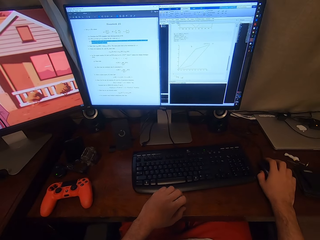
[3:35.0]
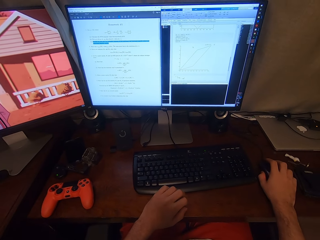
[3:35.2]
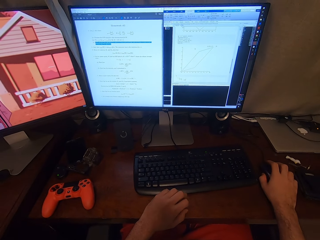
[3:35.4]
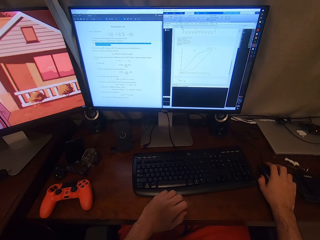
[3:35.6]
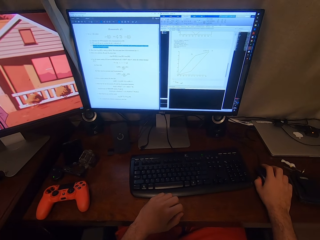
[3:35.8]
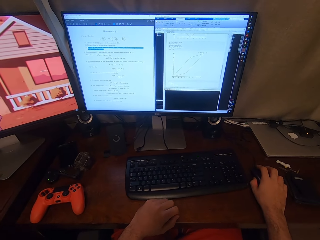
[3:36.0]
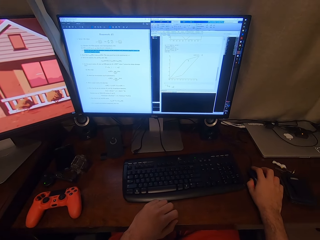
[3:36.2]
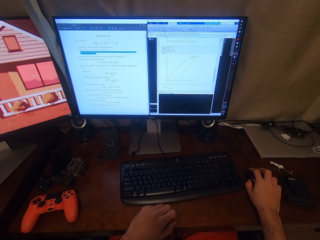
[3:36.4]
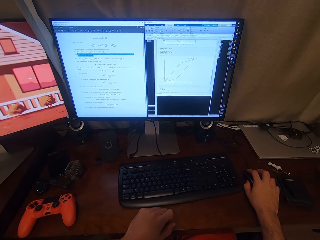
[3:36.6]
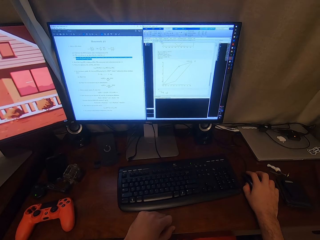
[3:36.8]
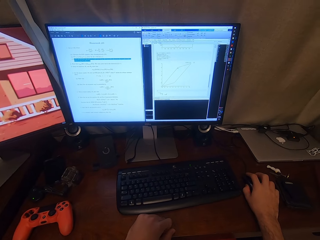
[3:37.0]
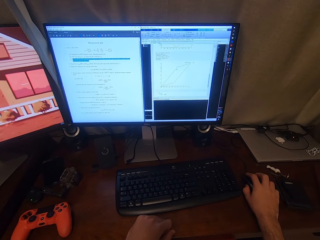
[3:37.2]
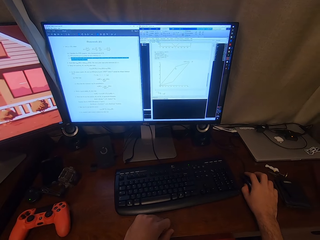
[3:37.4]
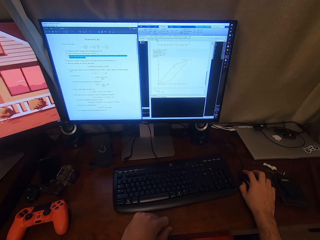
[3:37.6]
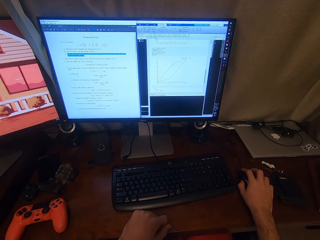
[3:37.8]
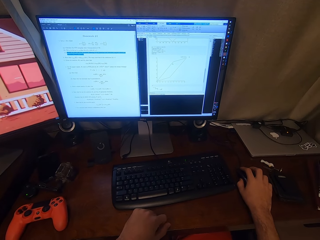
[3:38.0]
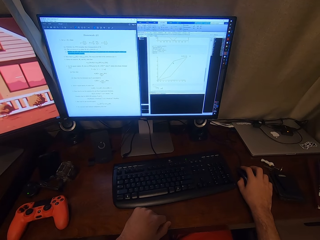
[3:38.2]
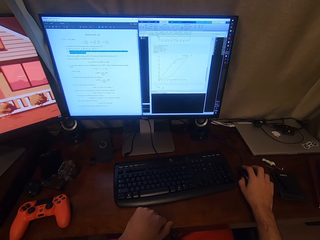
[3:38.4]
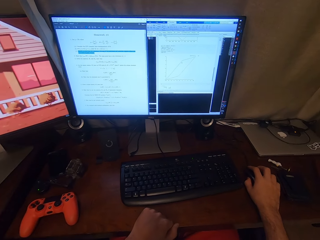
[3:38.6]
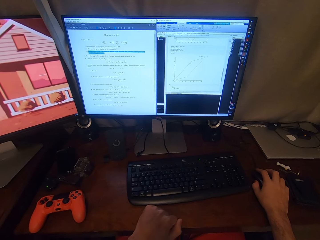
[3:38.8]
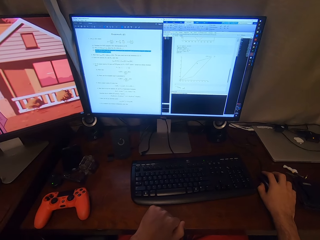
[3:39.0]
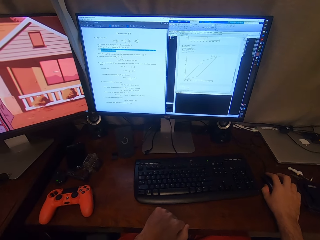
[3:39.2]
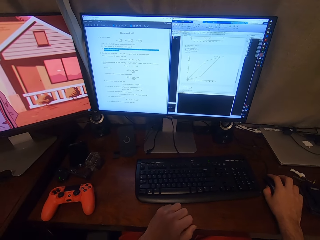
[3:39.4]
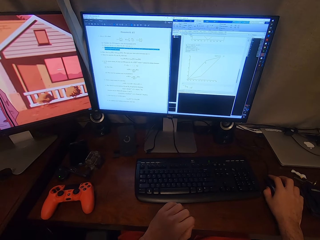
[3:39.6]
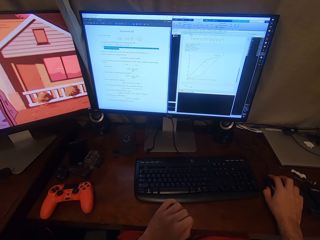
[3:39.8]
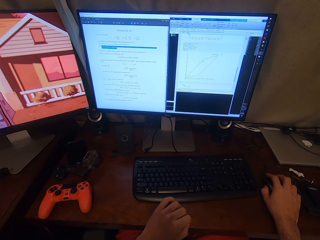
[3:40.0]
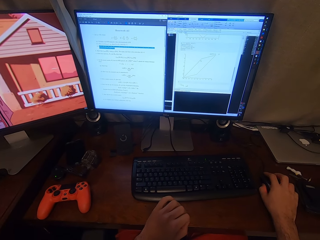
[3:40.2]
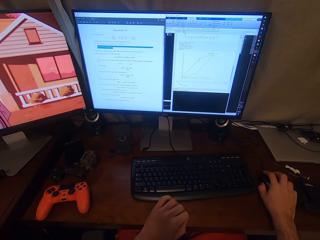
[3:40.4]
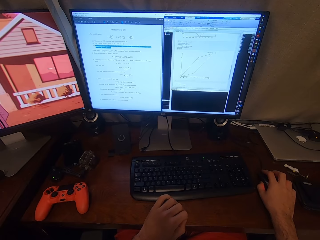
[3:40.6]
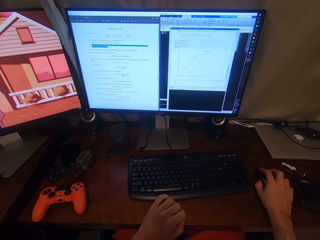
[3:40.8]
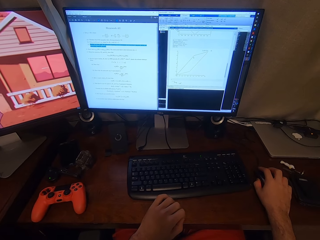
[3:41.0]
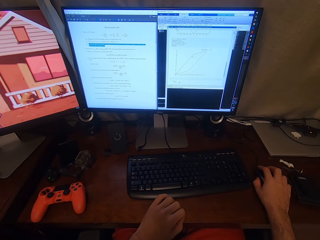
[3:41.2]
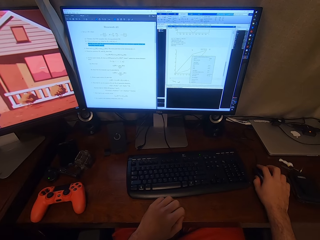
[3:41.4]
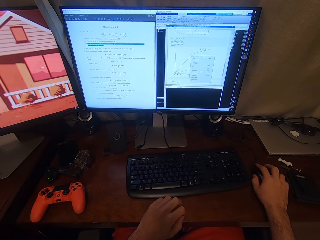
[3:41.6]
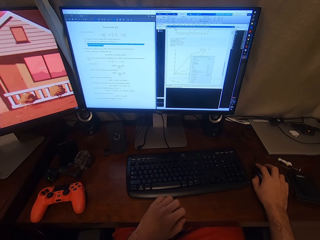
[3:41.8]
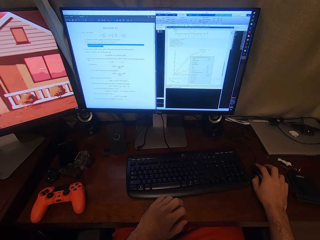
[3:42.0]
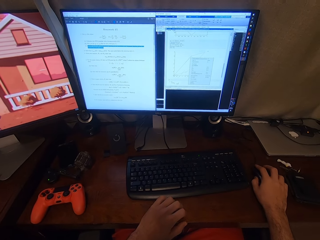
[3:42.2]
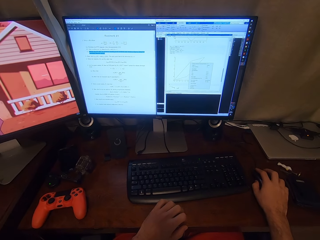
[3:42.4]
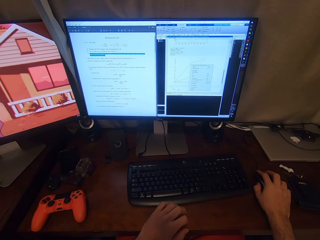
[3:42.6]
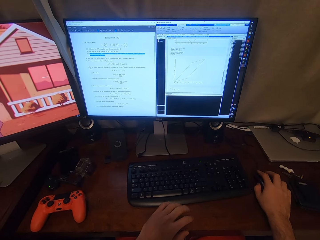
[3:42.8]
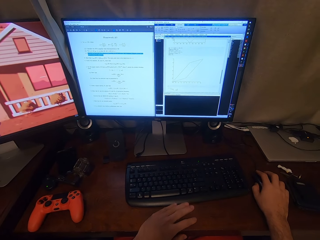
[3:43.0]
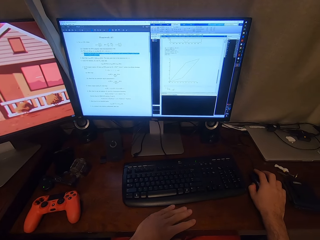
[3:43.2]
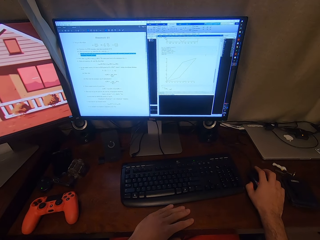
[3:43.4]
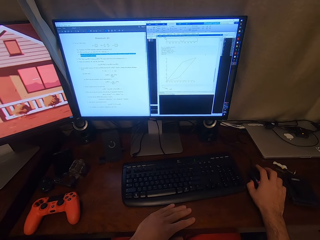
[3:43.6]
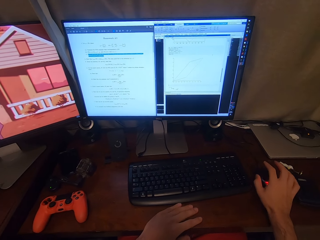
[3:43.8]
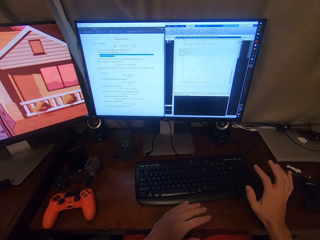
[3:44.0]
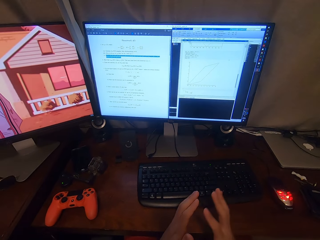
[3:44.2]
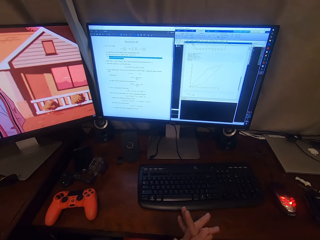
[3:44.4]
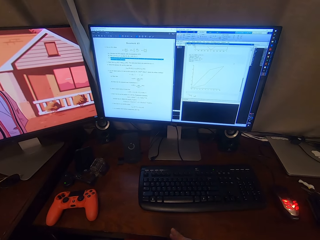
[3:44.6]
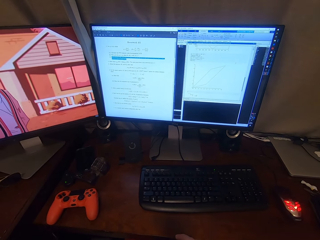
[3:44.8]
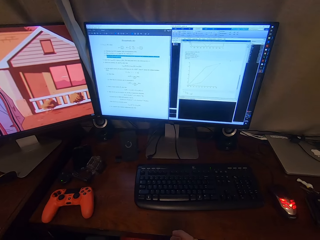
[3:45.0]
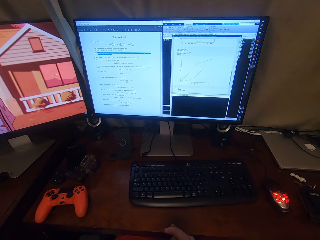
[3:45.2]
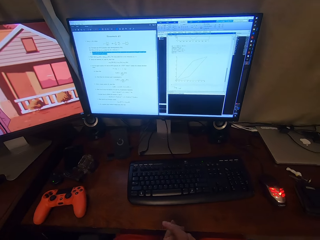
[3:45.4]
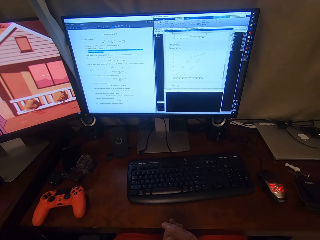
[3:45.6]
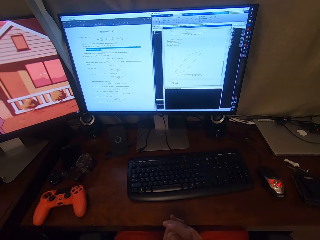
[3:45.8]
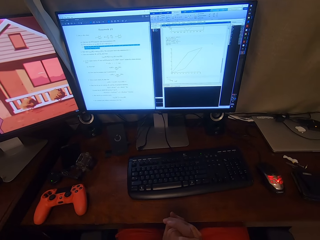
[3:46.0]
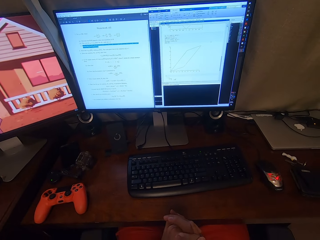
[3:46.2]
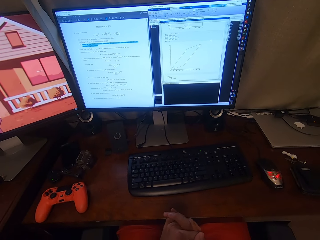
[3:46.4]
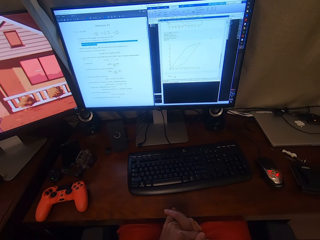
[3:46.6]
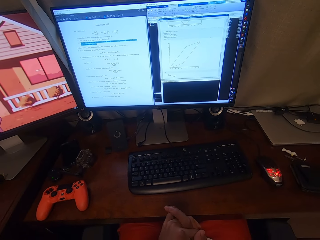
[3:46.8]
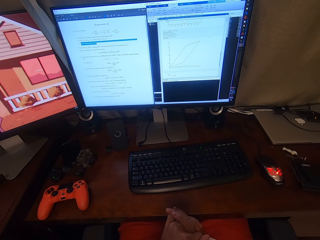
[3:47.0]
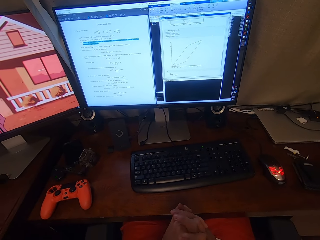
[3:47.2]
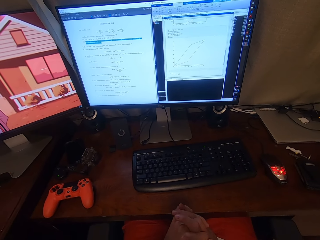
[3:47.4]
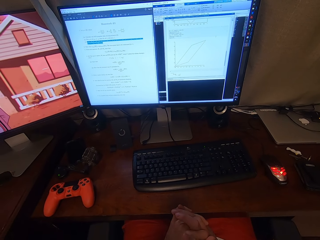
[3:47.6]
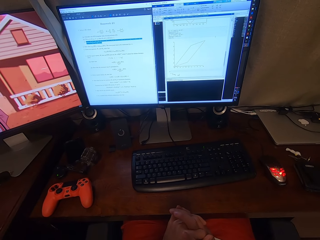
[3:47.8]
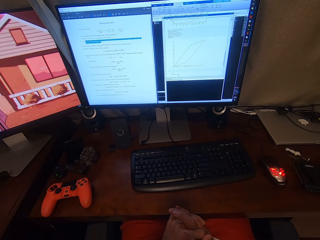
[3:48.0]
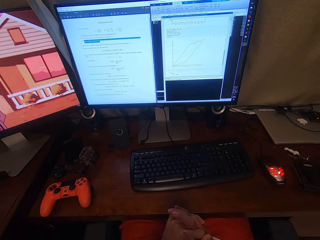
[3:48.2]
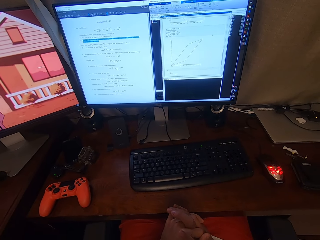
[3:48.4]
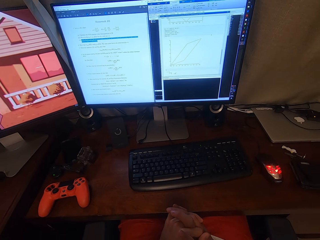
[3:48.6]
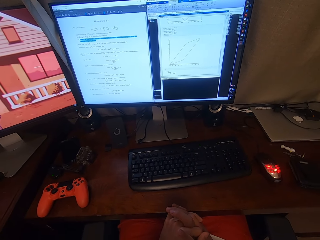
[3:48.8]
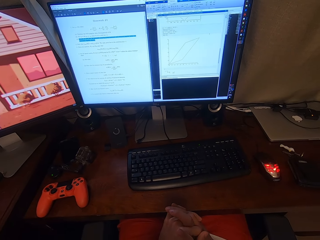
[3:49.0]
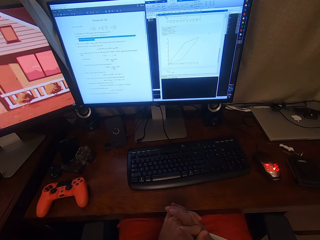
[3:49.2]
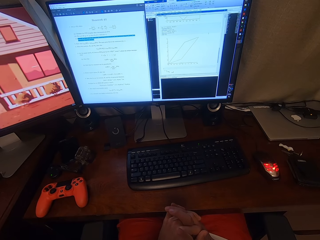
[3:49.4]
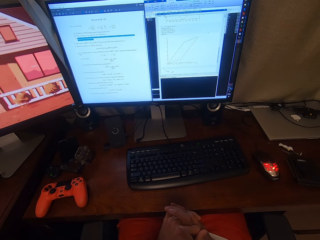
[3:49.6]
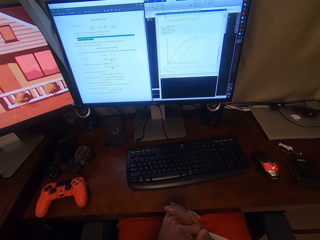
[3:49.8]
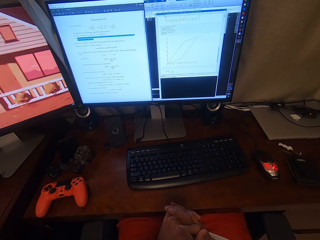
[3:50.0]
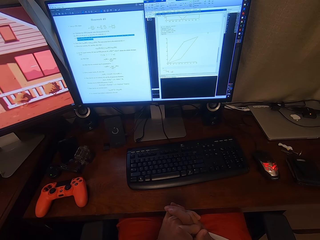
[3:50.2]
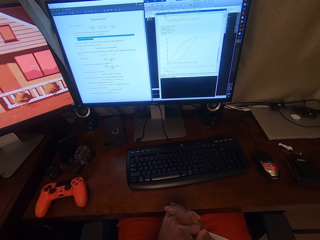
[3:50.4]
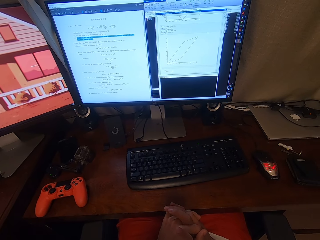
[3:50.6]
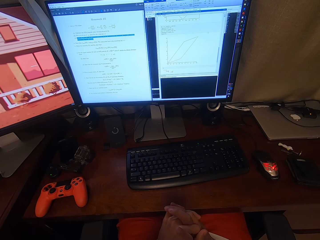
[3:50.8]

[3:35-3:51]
The camera wearer operates the computer. They move their hand from the mouse, fold their hands on the table, and stare at the computer.

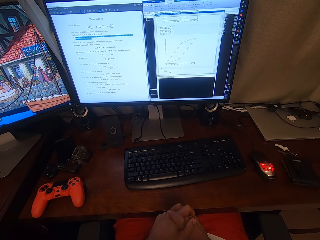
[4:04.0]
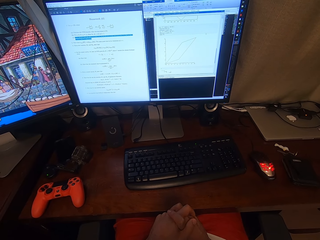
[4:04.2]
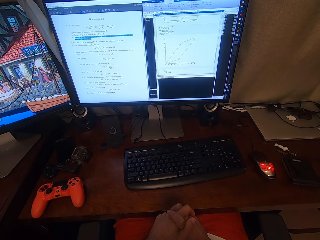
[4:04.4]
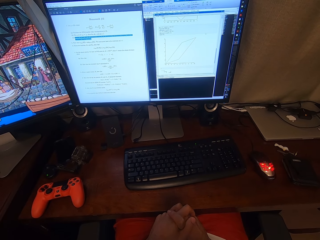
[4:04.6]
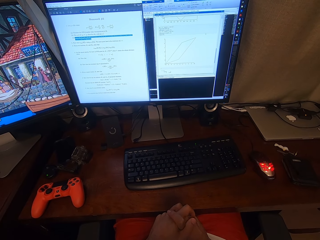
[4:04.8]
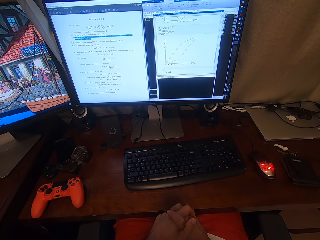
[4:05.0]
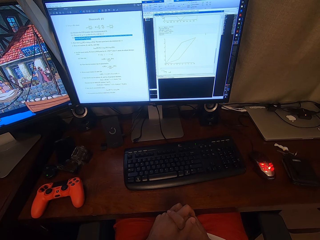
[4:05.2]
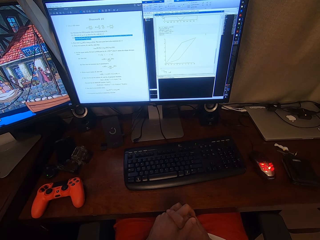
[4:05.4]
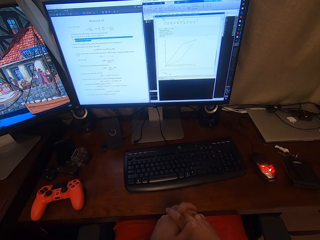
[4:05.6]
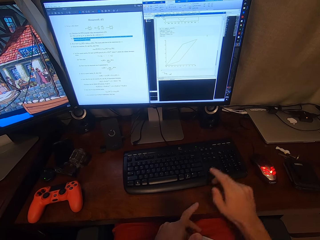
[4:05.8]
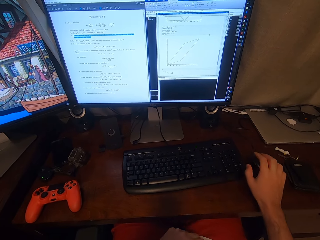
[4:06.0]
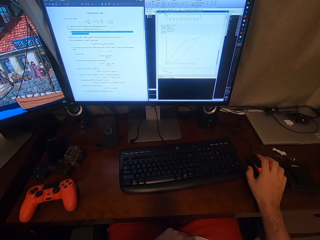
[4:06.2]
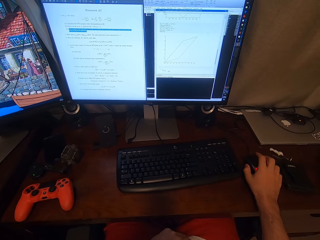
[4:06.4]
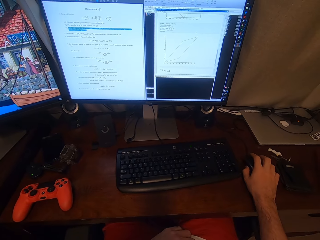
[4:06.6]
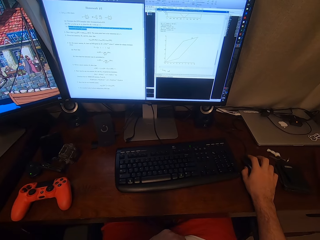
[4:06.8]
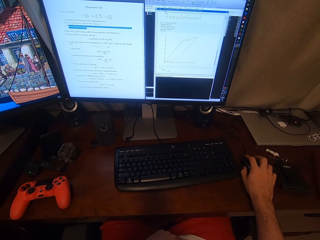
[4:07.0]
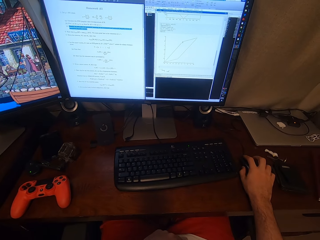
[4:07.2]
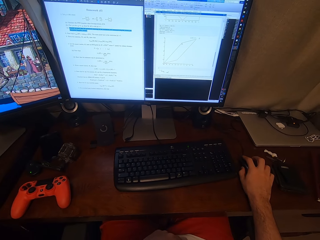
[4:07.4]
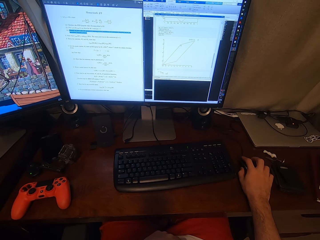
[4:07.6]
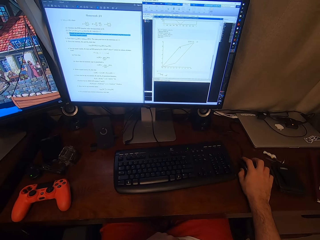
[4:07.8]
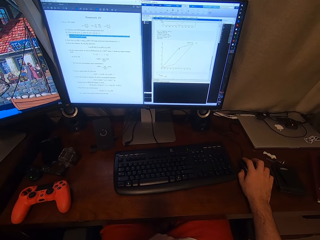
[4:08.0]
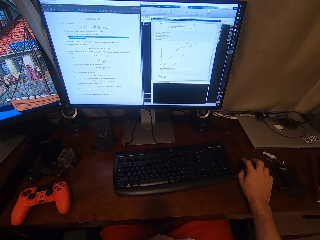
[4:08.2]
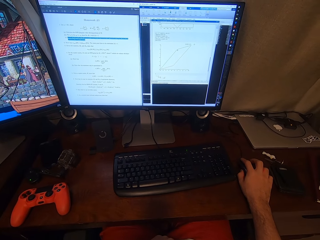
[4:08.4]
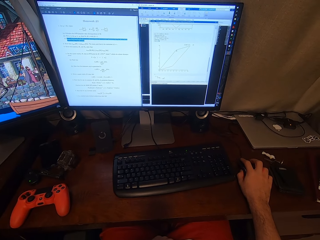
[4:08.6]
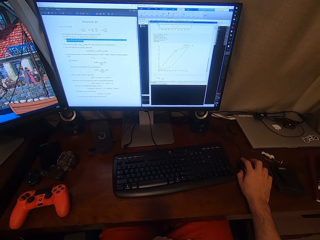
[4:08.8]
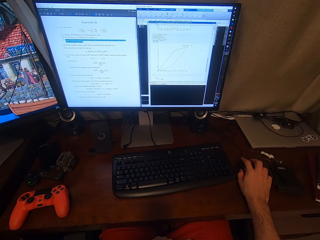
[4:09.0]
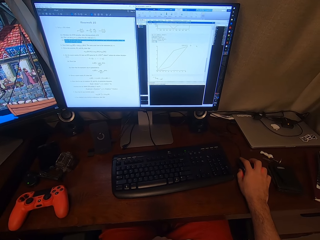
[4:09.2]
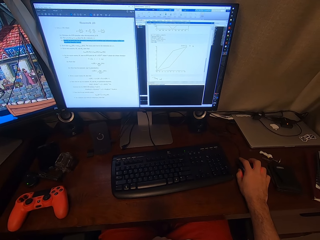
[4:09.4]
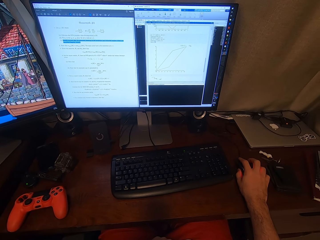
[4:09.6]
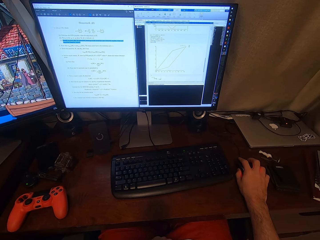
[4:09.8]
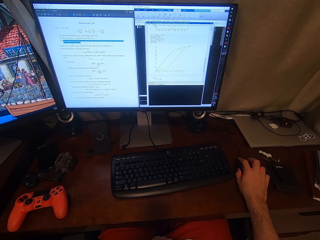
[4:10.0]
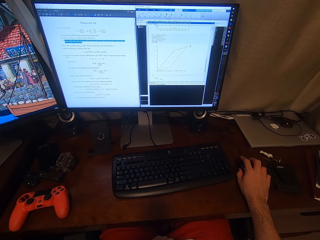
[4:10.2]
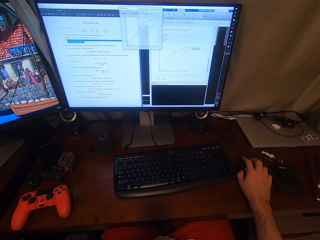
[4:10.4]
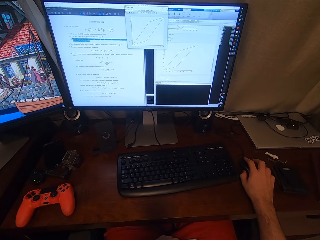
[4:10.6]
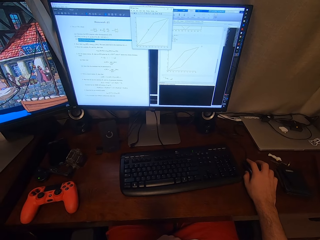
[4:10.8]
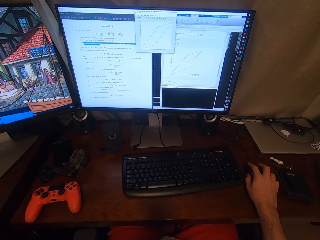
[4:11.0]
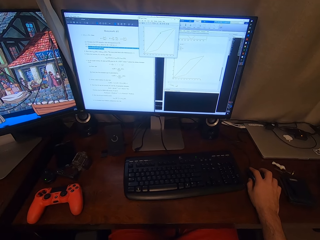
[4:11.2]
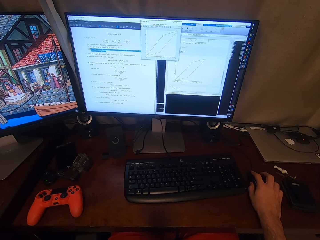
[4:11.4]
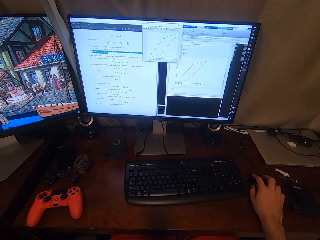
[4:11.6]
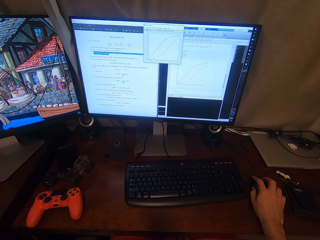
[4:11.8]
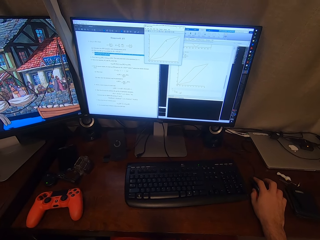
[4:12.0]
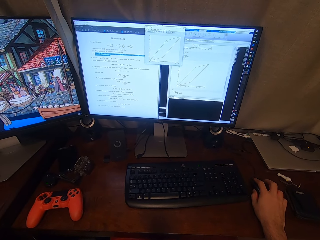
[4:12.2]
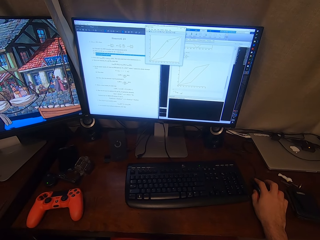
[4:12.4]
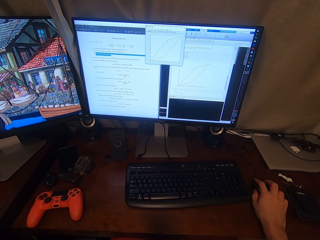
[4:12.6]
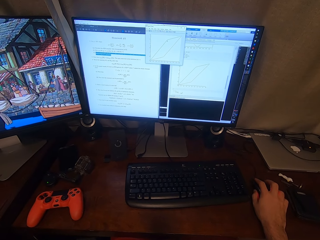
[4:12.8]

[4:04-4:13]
The camera wearer moves their hand to the mouse. They hold the computer mouse. They operate the computer.
